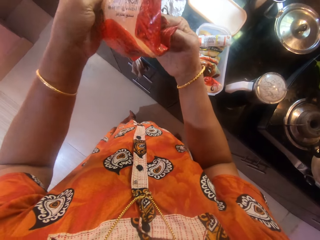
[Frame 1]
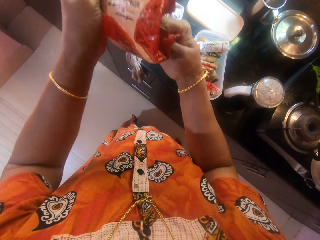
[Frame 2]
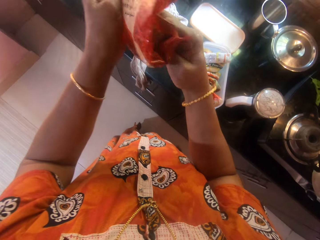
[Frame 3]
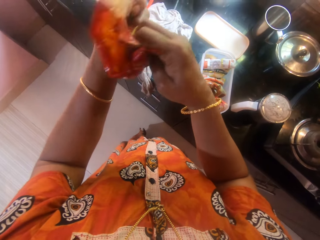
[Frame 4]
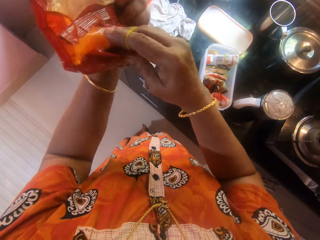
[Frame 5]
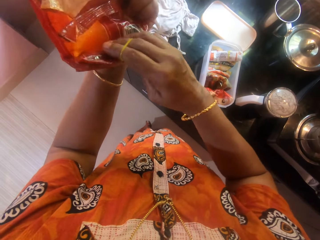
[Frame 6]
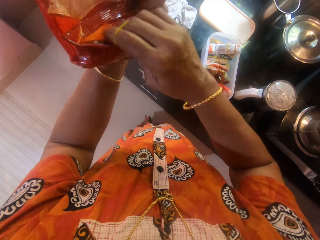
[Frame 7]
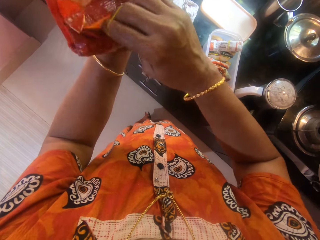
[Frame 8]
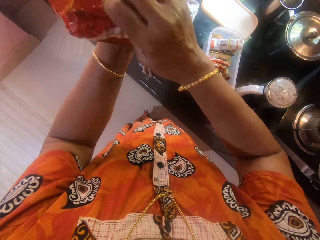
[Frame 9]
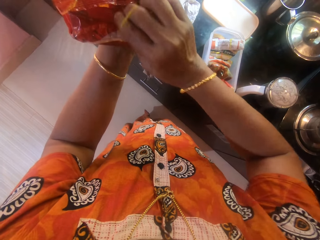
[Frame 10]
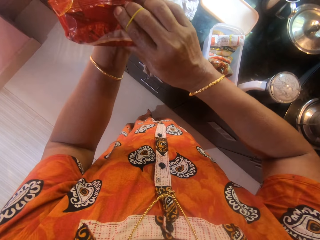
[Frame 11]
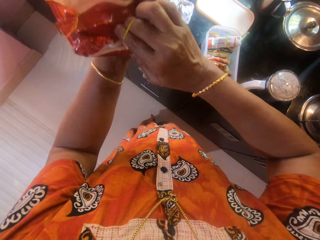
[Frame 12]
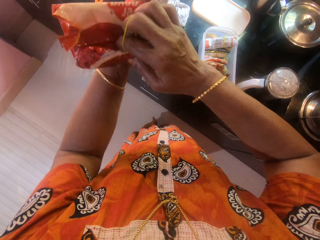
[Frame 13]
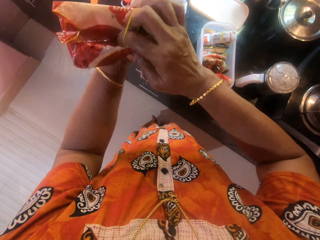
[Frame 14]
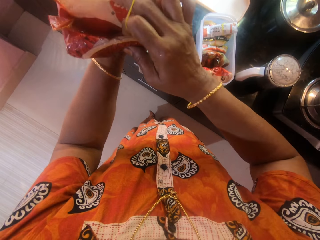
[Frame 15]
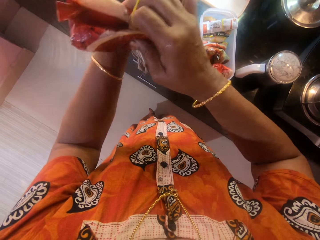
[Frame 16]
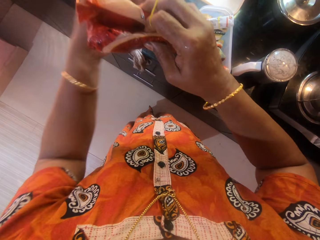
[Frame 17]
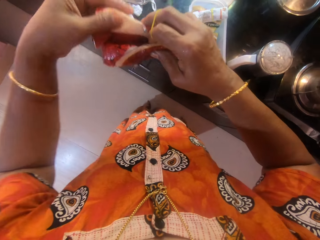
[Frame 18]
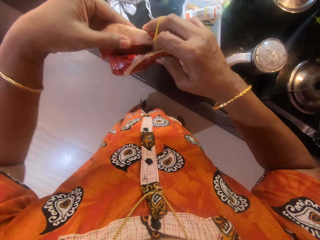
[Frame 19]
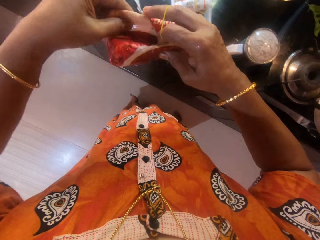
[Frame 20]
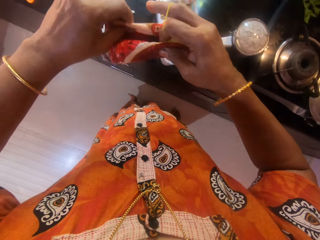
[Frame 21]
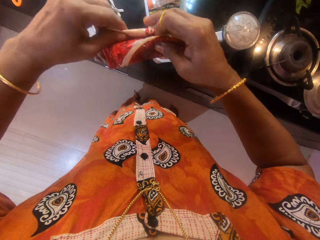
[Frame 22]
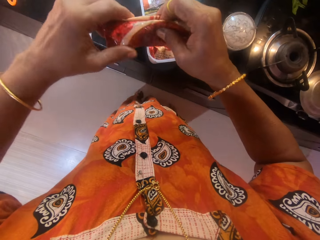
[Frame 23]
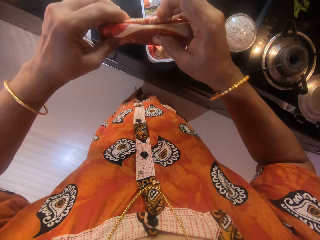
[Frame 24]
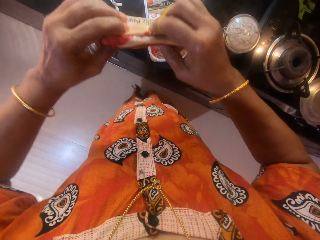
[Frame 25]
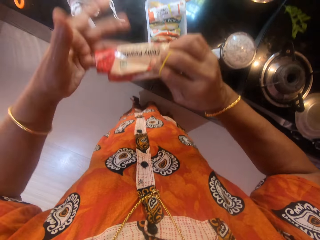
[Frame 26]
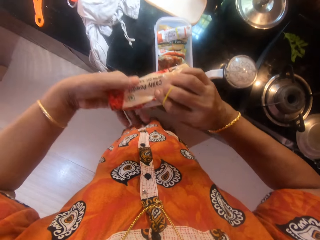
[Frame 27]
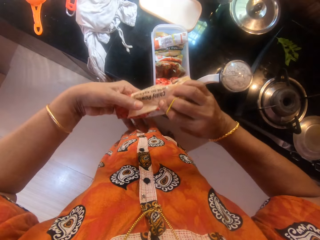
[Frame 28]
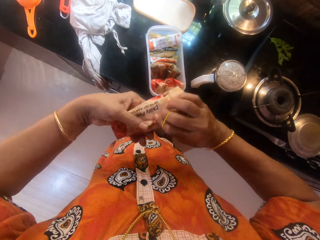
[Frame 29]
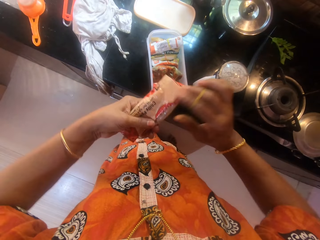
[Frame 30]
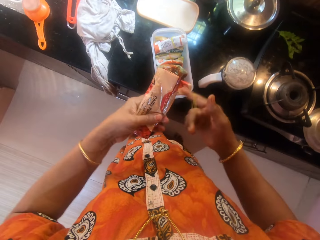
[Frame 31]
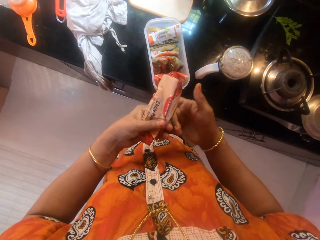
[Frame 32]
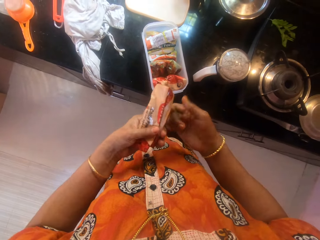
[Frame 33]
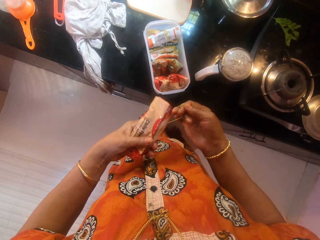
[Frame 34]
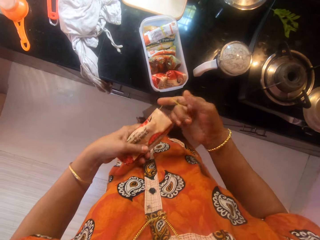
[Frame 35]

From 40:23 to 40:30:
The camera wearer wraps the pack of pepper.

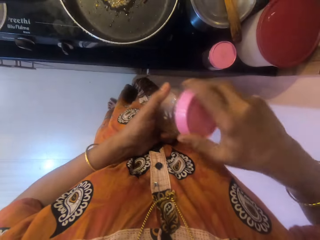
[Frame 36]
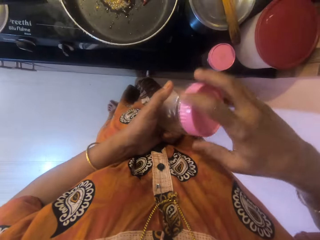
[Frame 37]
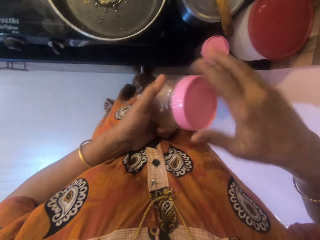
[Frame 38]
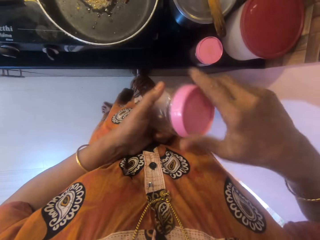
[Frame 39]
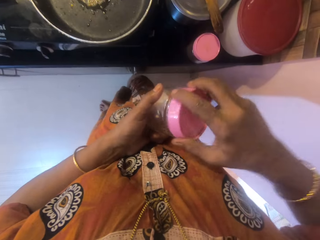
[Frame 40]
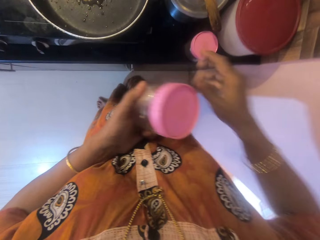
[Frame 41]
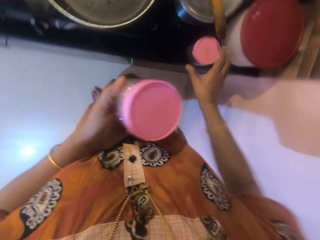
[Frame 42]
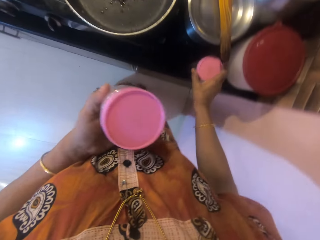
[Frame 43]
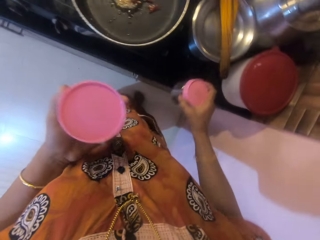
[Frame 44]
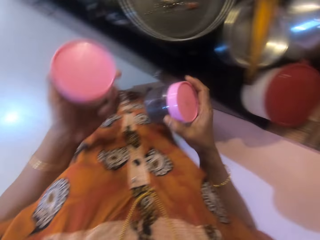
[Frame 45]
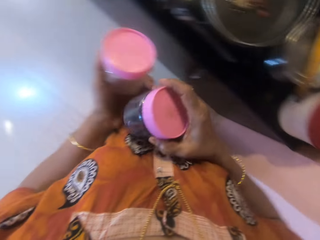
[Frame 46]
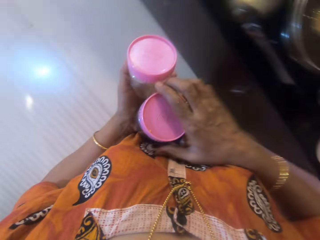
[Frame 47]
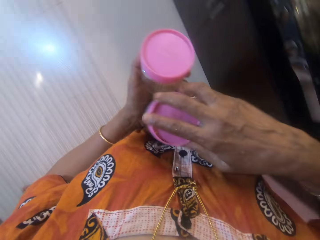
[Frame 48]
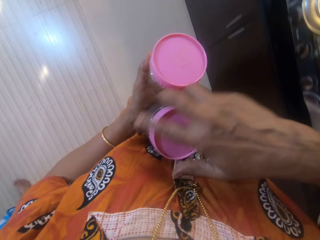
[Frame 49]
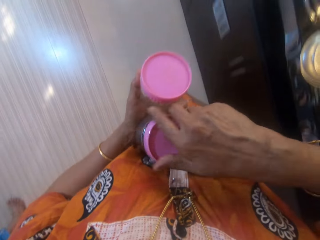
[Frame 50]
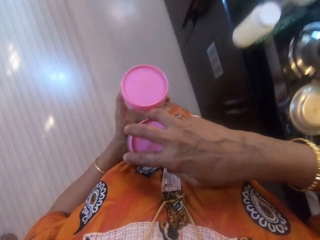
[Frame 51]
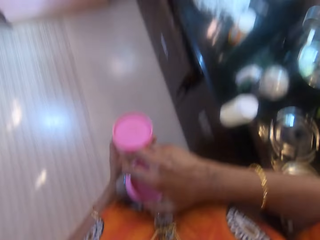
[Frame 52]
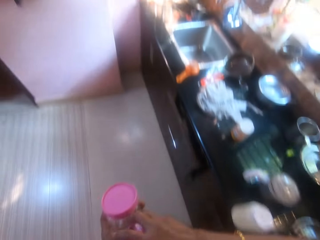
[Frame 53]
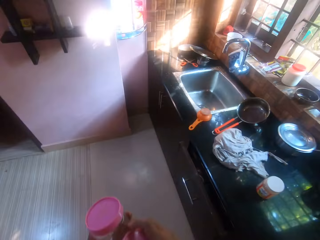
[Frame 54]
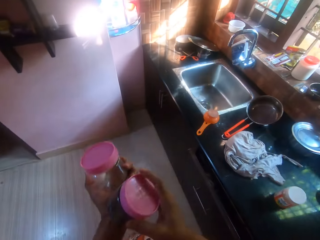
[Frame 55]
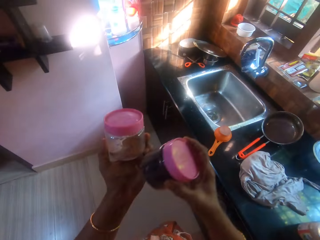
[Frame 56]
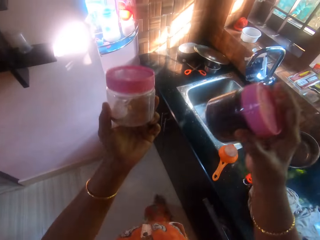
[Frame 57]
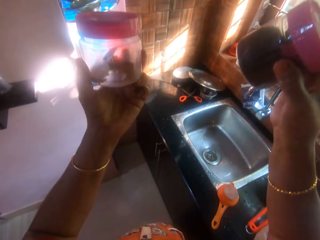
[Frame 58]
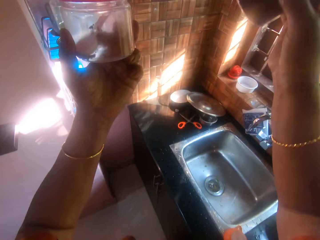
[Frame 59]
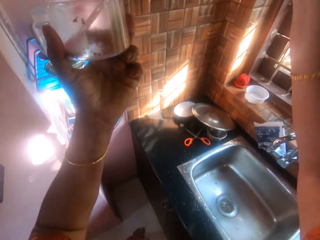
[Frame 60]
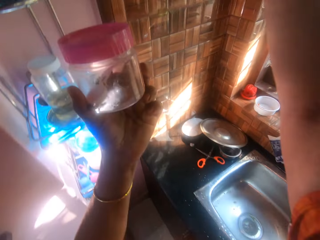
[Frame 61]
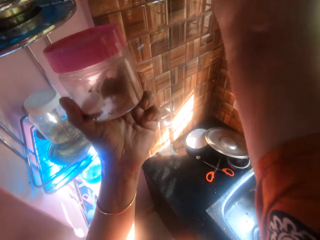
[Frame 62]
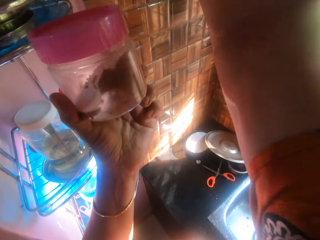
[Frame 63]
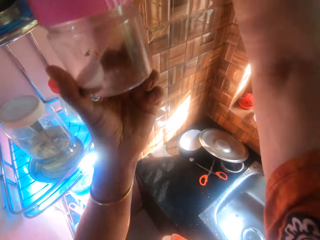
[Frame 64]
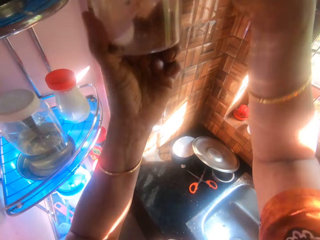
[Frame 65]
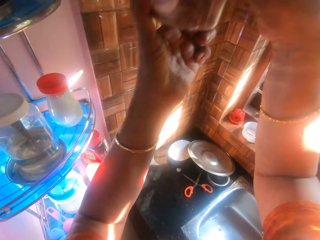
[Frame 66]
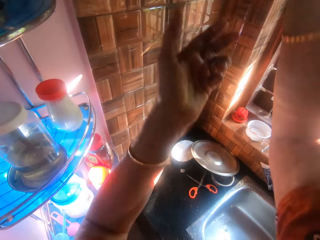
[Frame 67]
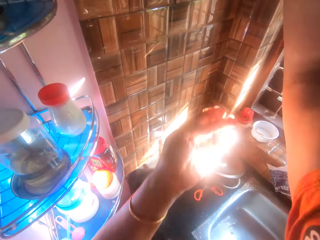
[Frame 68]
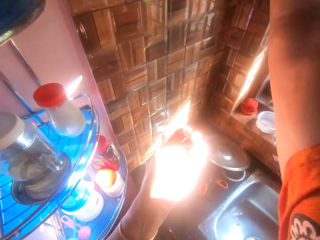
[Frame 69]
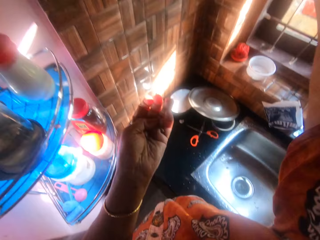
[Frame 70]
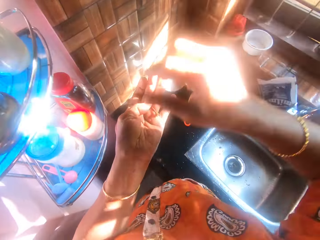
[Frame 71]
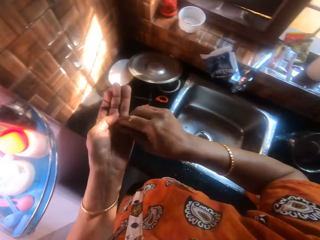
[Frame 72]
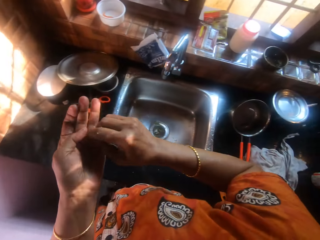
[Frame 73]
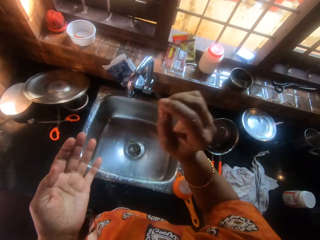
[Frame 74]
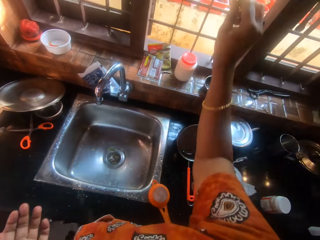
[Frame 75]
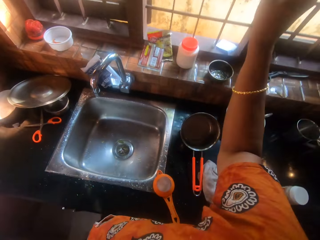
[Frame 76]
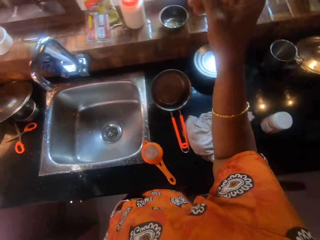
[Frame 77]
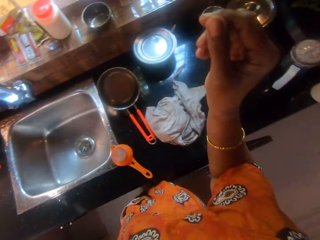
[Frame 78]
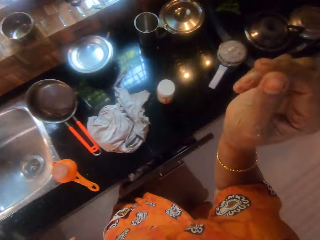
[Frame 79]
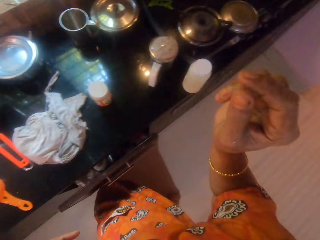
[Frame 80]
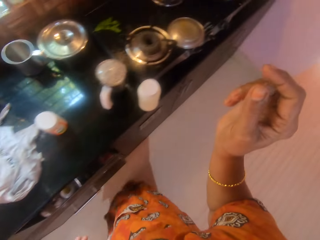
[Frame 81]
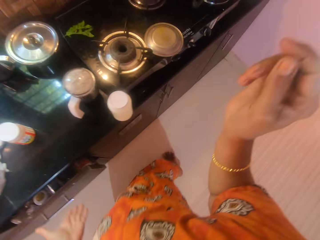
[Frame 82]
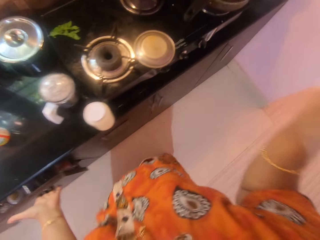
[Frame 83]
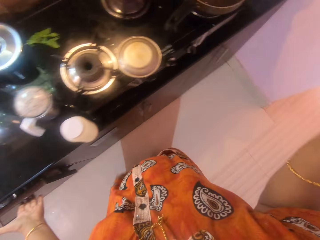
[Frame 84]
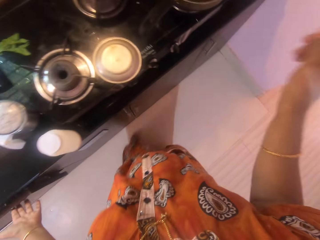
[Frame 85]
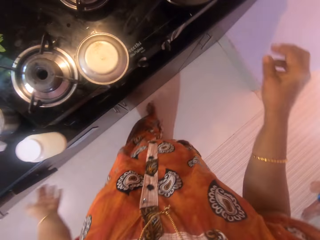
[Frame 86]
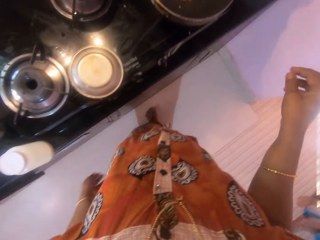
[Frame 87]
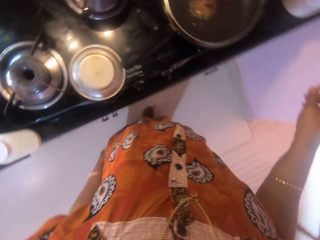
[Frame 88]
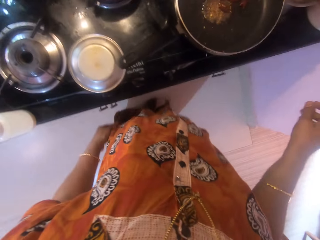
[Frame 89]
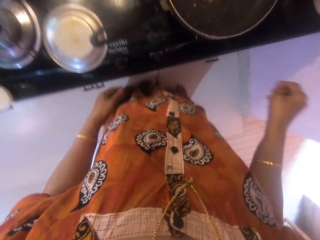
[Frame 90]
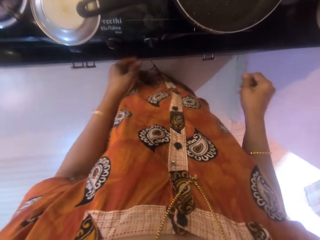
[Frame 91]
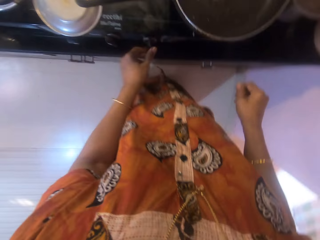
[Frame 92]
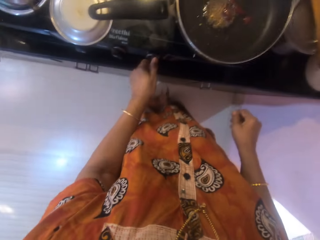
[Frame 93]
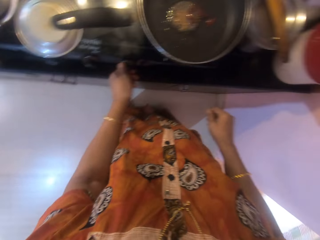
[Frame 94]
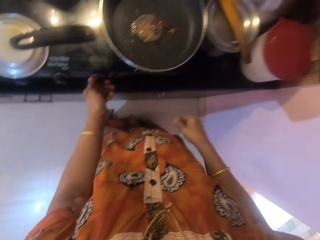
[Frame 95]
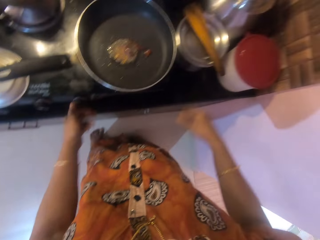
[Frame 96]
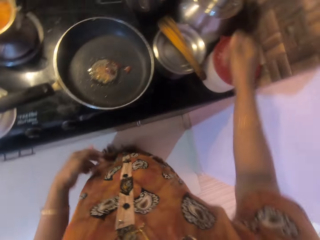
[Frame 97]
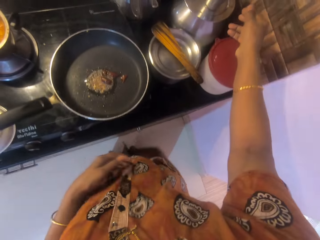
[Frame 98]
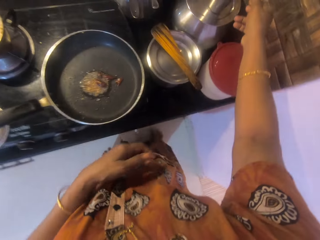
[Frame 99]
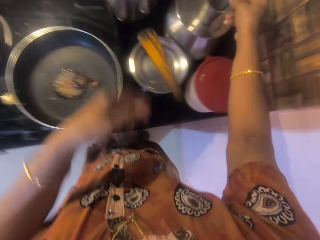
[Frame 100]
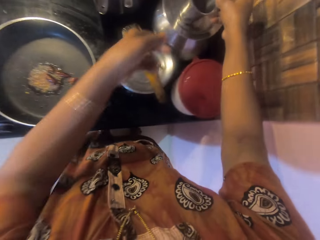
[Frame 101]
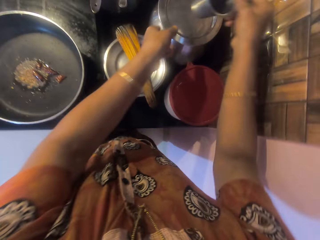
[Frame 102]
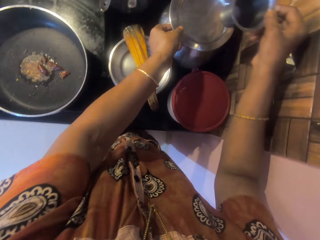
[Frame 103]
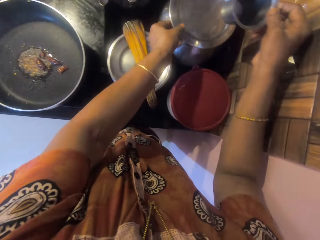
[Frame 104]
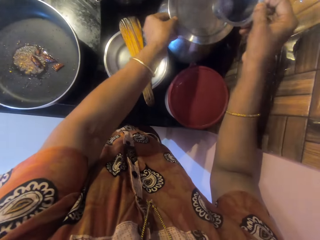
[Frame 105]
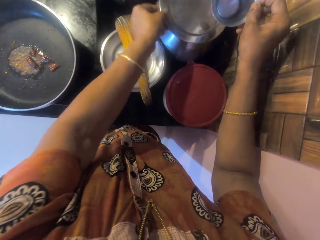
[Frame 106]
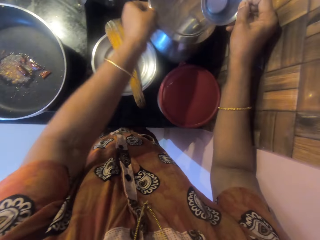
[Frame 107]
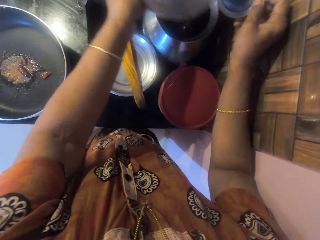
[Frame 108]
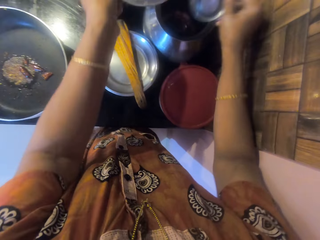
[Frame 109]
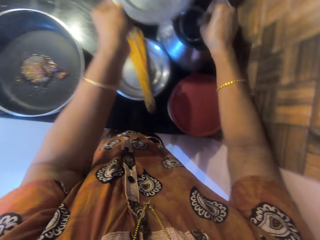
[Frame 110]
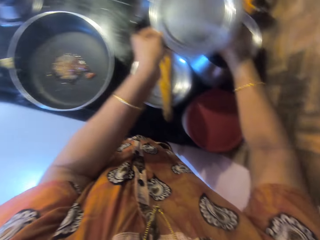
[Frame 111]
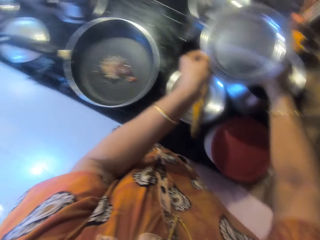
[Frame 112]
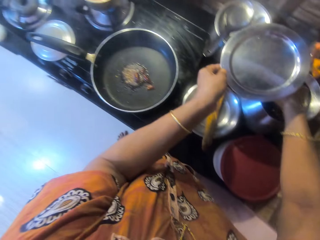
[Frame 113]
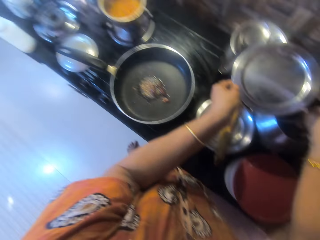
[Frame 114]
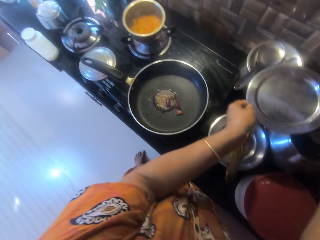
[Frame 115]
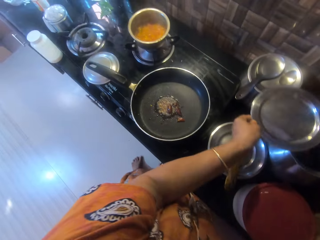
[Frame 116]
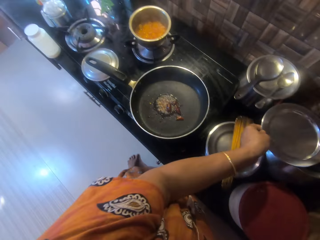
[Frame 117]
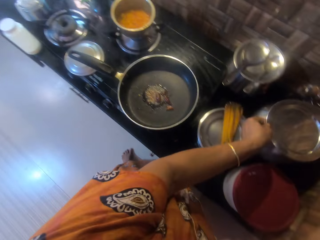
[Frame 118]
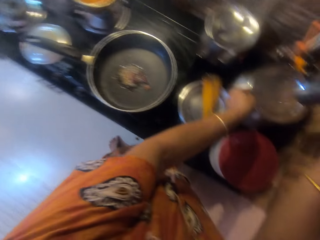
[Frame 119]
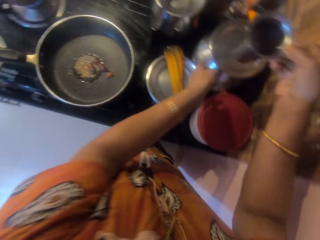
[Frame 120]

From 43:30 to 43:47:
The camera wearer picks the other container from the counter with her right hand. She passes the other container to her left hand. She closes the other container with her right hand. She passes the other container to her right hand. She drops the other container on the other rack. She passes the other container to her right hand. She drops the other container on the other rack. She passes the remaining herb to her right hand. She throws the remaining herb through the window. She walks towards the gas cooker. She adjusts a gas cooker knob with her left hand. She picks a cup from the top of another pot with her right hand. She opens the other pot with her left hand. She scoops out water from the container with the cup. She closes the container.
